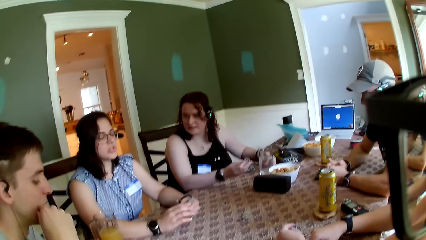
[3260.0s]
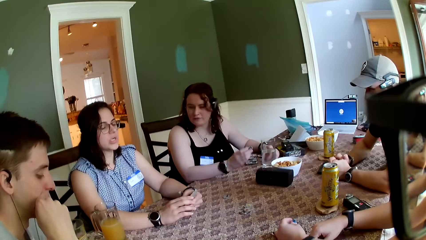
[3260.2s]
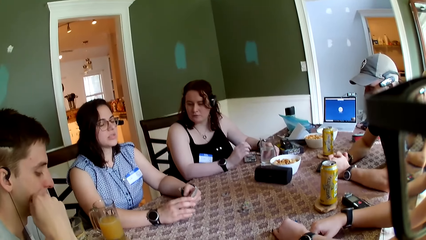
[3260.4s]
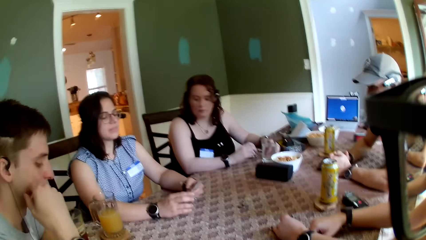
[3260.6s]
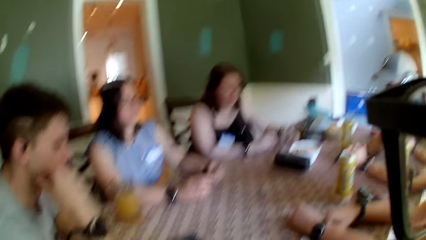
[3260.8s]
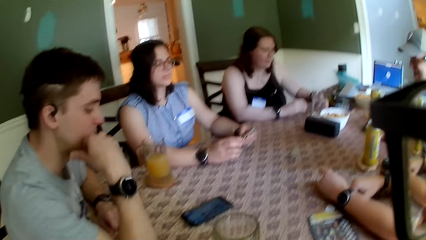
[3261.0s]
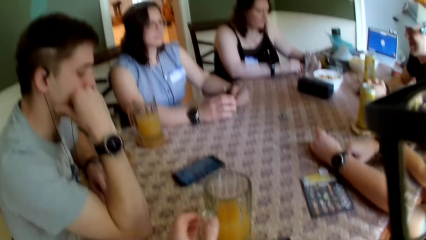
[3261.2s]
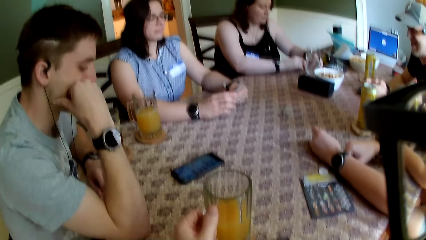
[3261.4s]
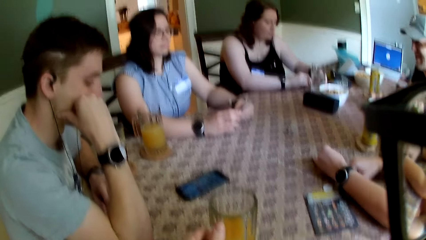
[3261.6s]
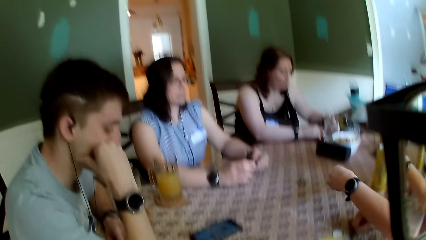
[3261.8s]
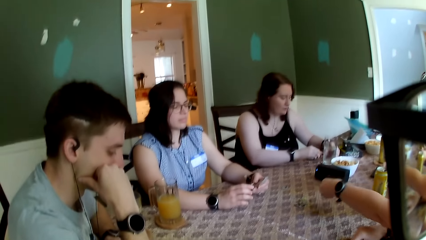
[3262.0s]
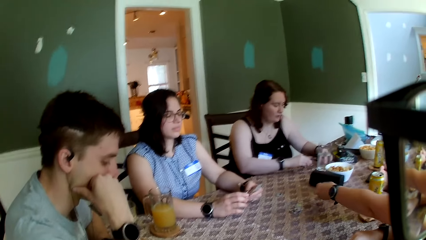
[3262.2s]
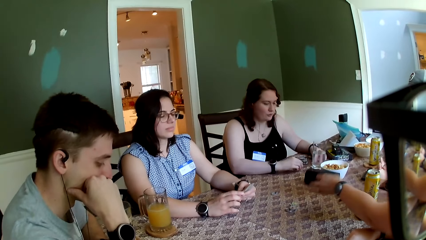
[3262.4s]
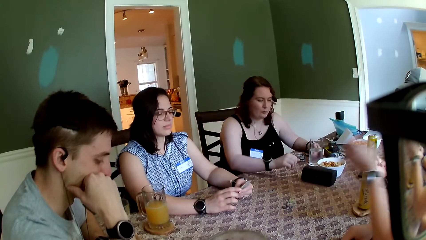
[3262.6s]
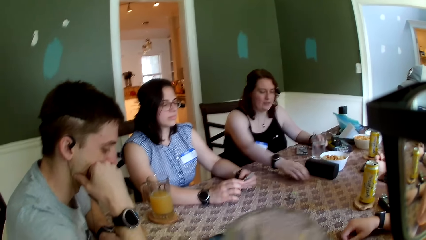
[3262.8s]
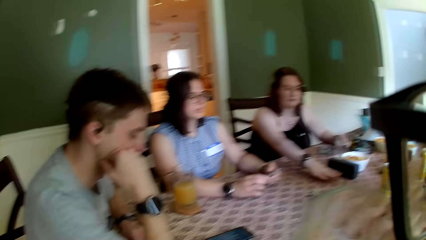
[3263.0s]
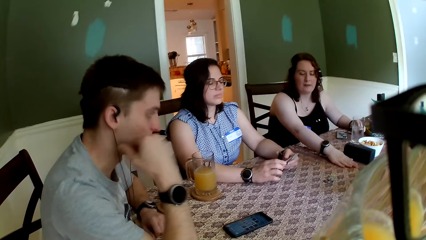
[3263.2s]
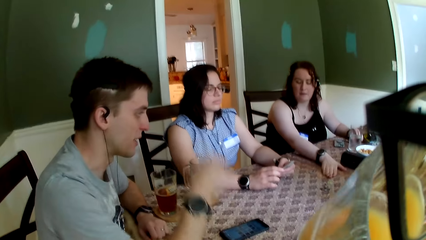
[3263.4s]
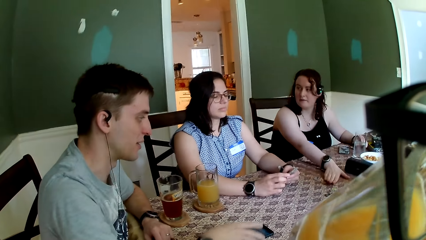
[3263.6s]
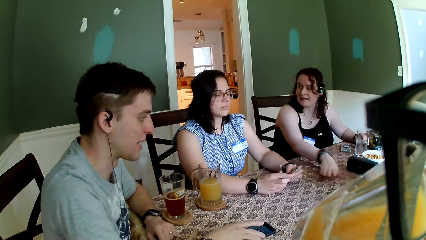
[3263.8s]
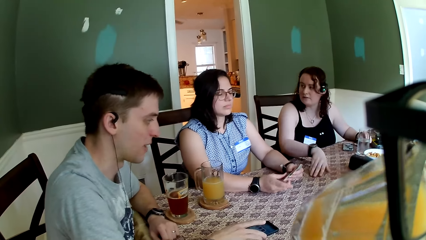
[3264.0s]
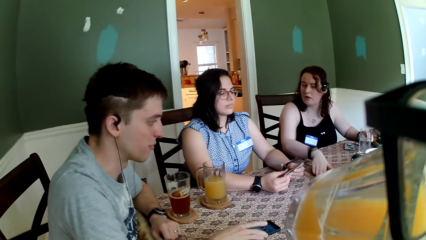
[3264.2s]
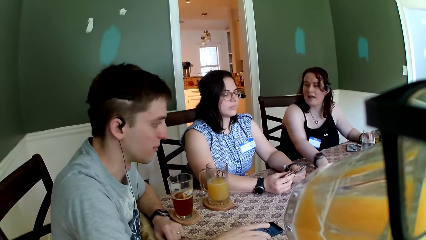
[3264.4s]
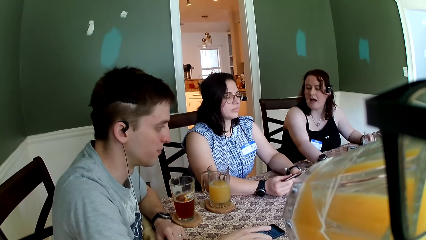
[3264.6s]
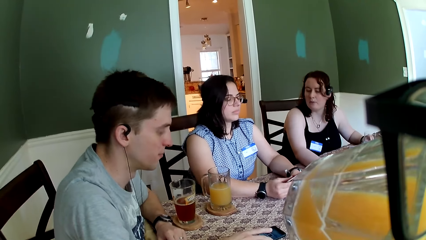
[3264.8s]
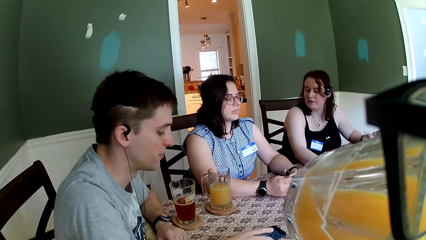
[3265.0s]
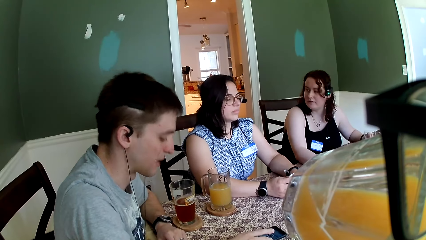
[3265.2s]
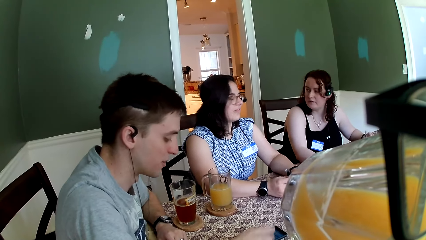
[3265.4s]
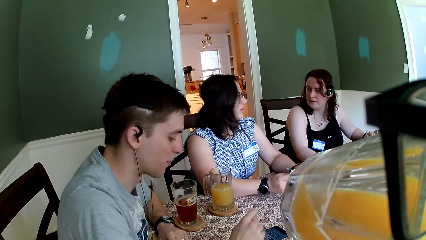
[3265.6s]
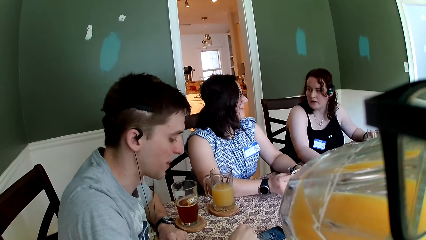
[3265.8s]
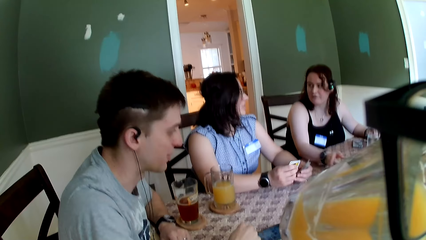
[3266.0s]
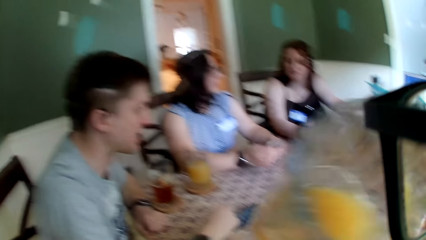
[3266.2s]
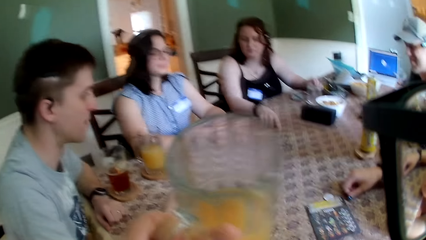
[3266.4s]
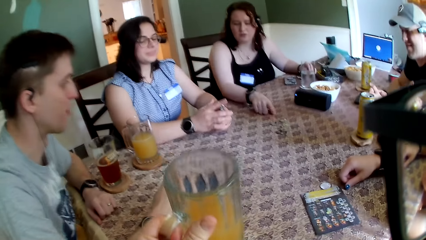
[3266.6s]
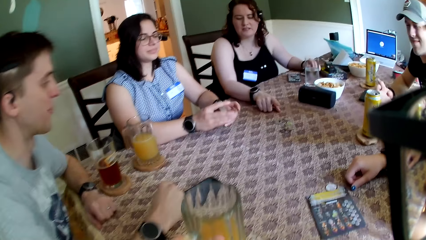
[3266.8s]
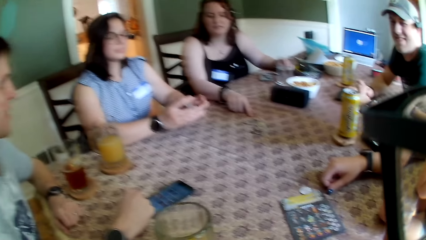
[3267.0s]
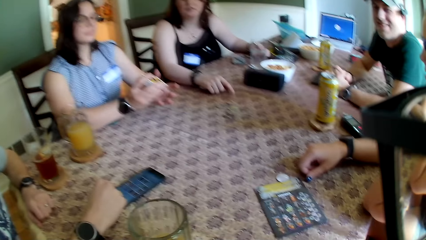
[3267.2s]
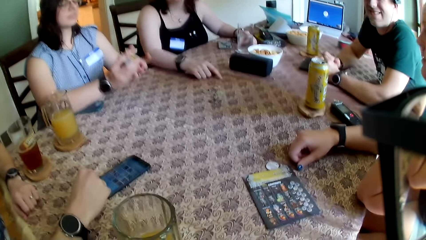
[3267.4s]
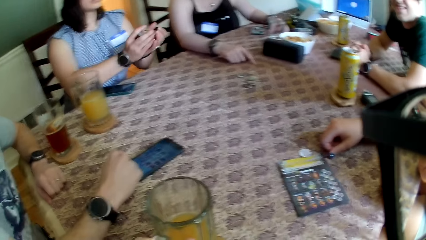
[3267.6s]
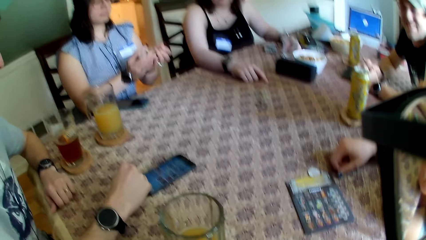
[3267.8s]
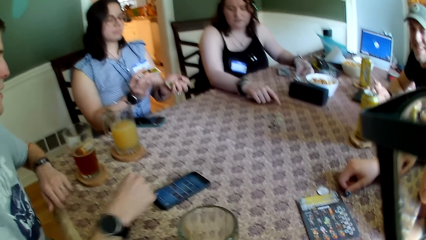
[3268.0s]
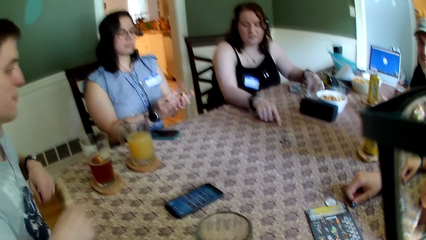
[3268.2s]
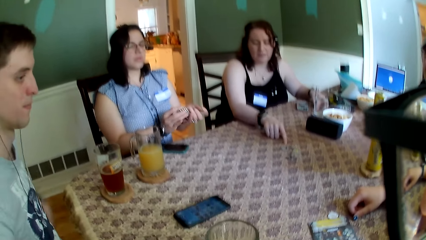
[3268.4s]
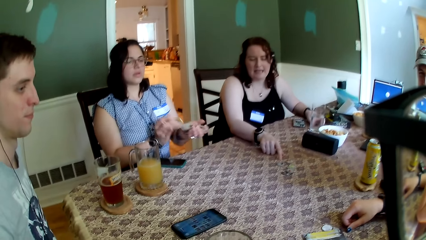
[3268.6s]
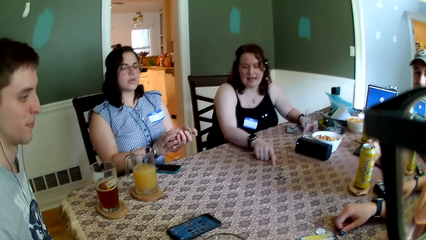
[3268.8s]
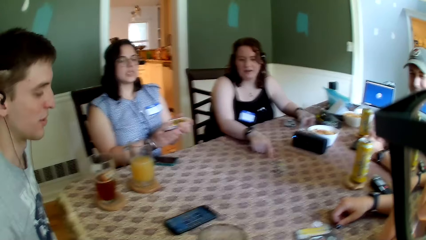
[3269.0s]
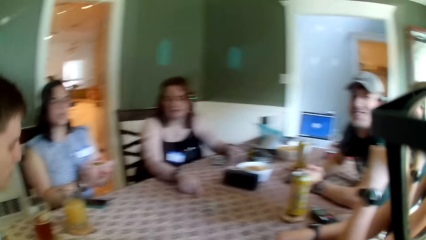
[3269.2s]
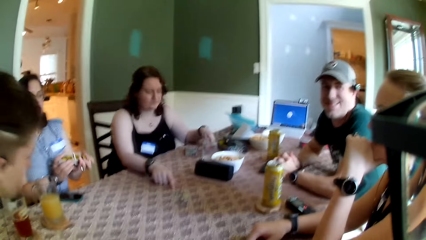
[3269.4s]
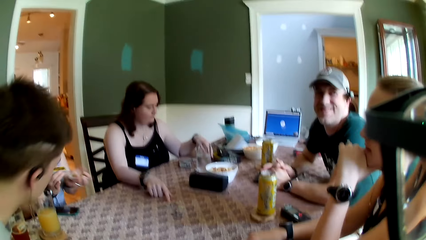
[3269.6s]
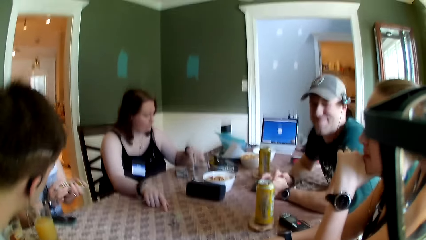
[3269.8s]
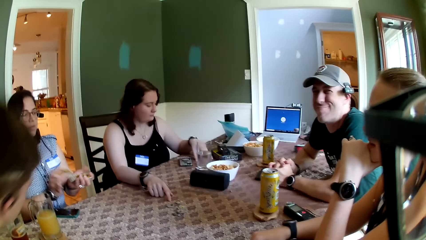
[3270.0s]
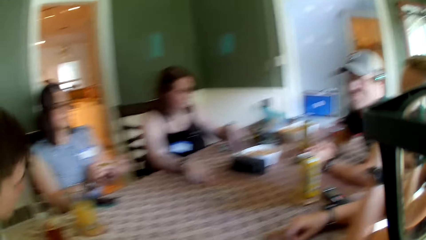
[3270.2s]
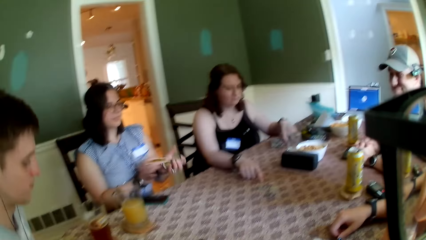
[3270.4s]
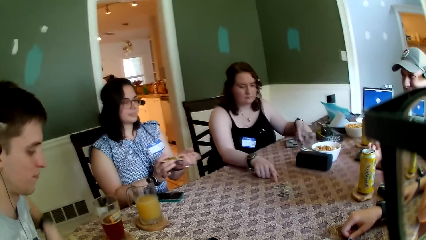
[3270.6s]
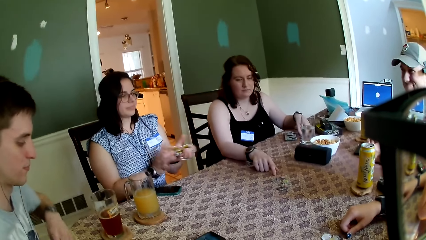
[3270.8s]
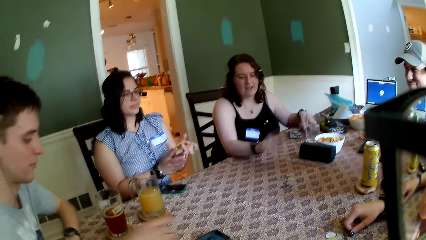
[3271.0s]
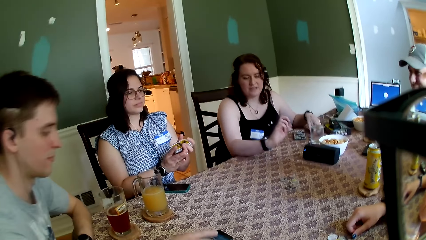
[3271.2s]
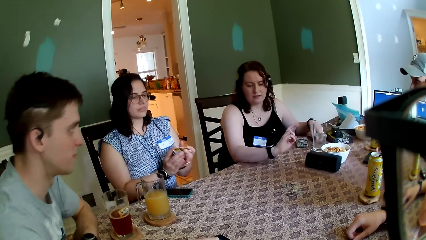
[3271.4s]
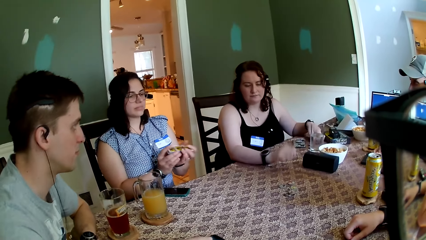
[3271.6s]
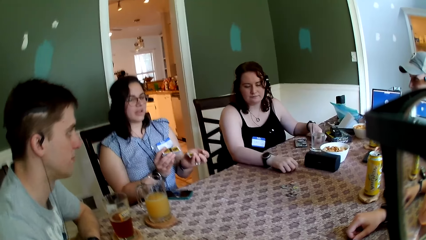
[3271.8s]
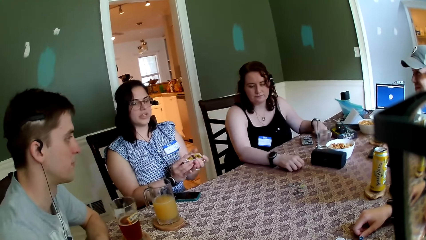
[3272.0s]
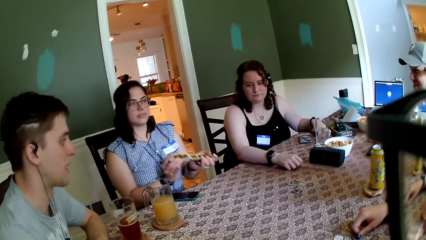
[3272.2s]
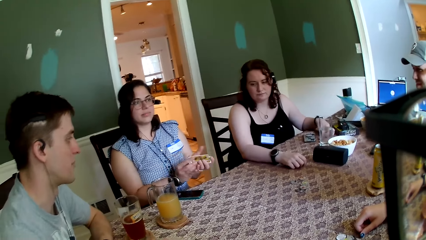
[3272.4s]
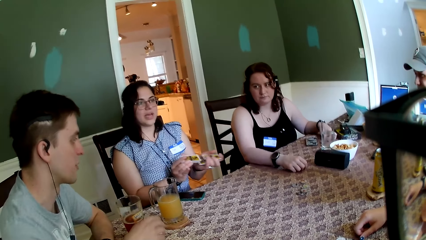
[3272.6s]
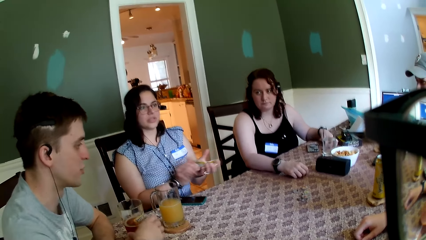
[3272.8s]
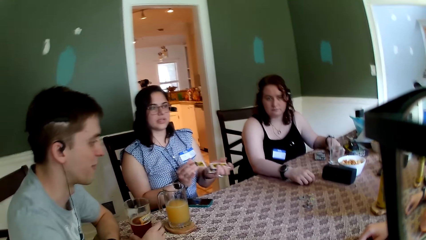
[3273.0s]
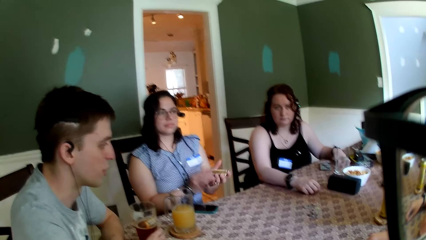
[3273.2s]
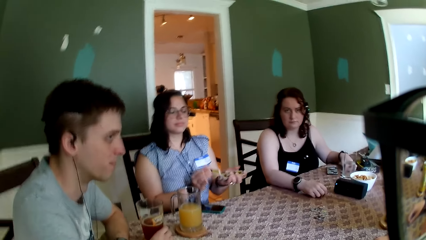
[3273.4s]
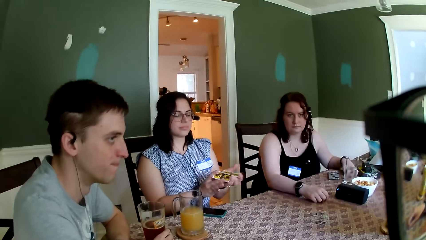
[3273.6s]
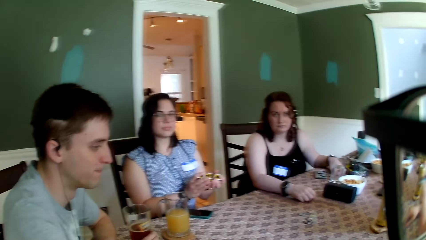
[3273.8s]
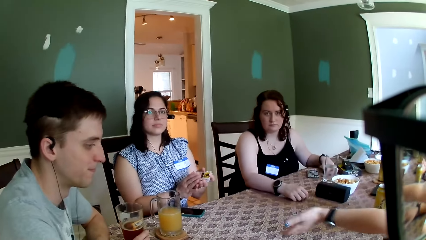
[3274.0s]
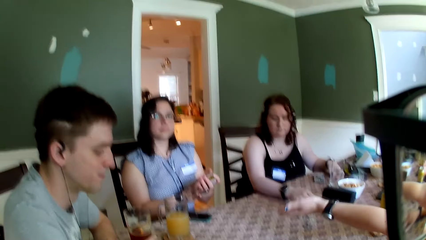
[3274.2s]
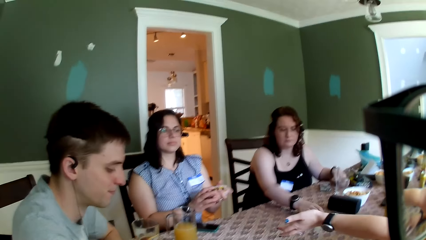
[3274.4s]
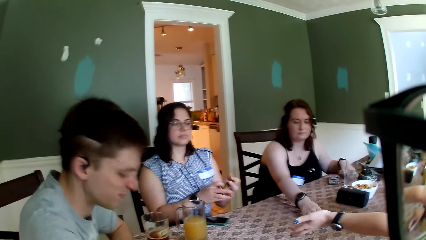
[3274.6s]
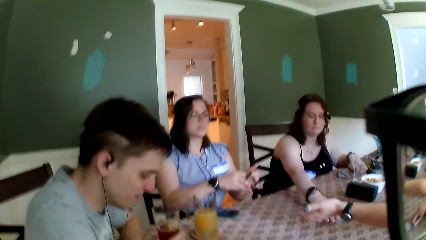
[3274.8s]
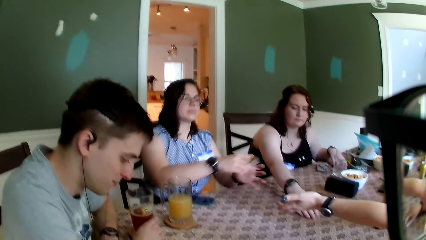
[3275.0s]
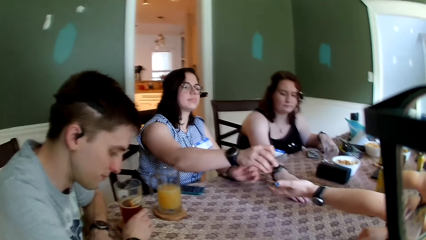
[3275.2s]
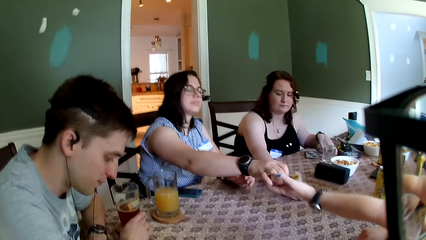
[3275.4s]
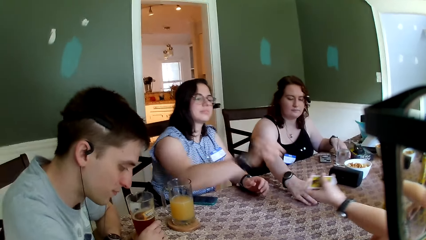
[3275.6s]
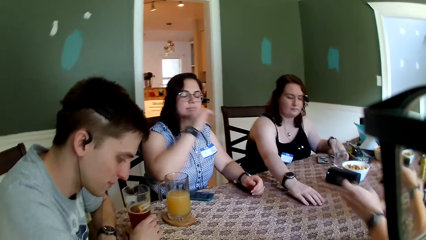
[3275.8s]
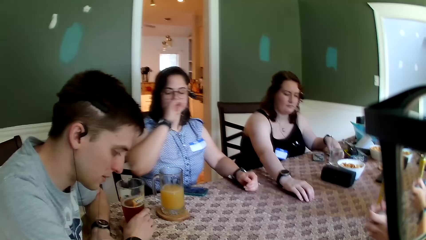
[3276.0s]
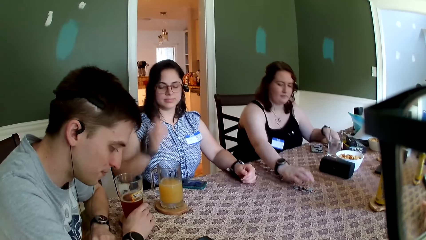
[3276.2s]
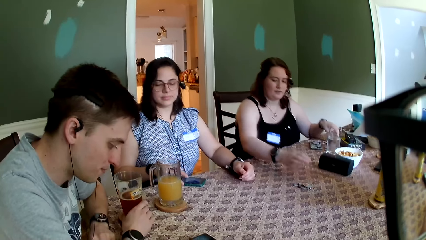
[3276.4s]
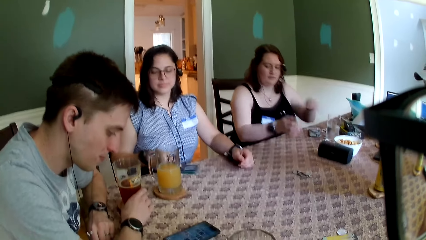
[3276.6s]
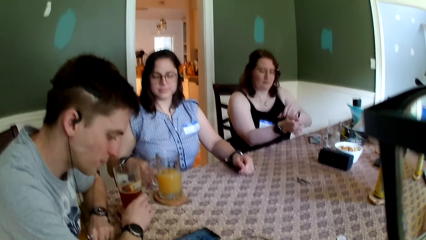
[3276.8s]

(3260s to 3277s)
A woman interacts with another woman. The first woman shuffles the role cards in her right hand and drops the token on the table with her right hand. The camera wearer picks up a glass of juice on a coaster with his right hand. A third woman drops the token on the table with her left hand. The second woman adjusts some tokens on the table with her right hand. A man interacts with the third woman. The camera wearer drinks juice from the glass of juice in his right hand. The second woman interacts with the first woman. The first woman speaks to the group of people at the table. The camera wearer drops the glass of juice on the coaster with his right hand. The first woman shuffles the role cards in her hands and speaks to the group of people at the table. The second woman speaks to the group of people at the table. The man picks up the phone from the table with his right hand, uses the phone, and holds a glass of juice on the table with his right hand. The second woman packs the tokens on the table together with her right hand. The first woman passes the role cards to the camera wearer with her right hand.
